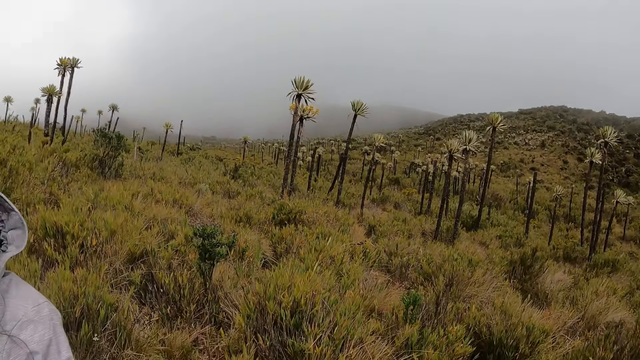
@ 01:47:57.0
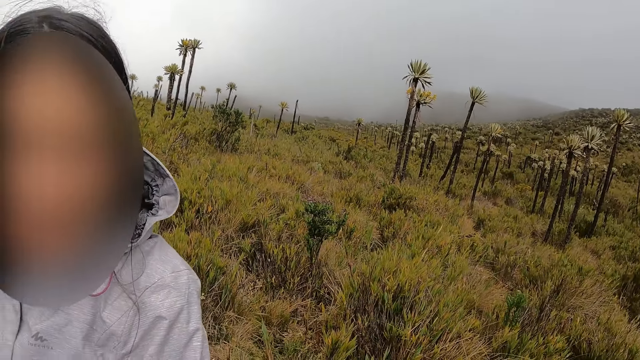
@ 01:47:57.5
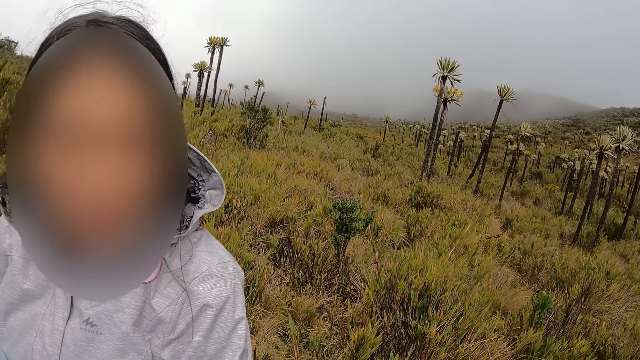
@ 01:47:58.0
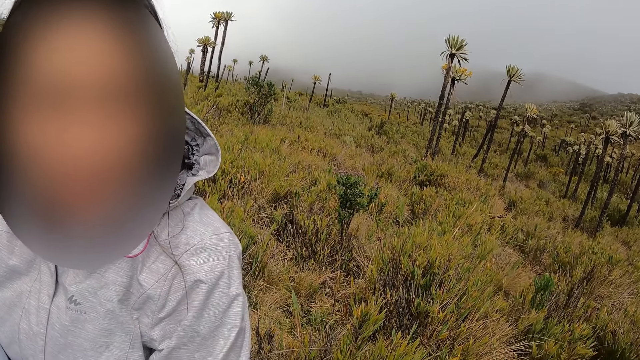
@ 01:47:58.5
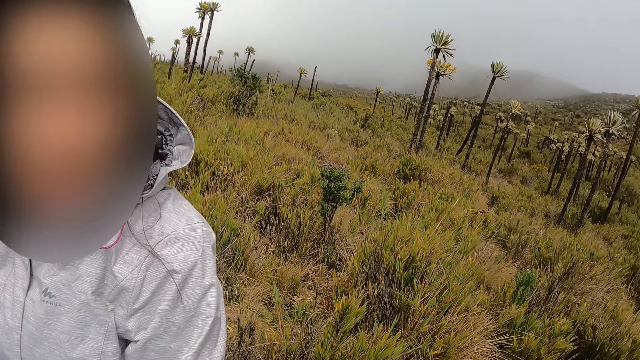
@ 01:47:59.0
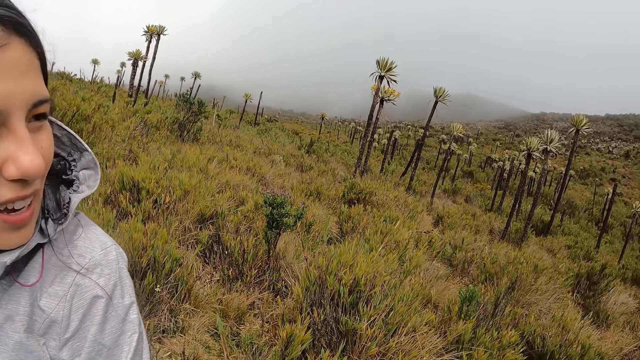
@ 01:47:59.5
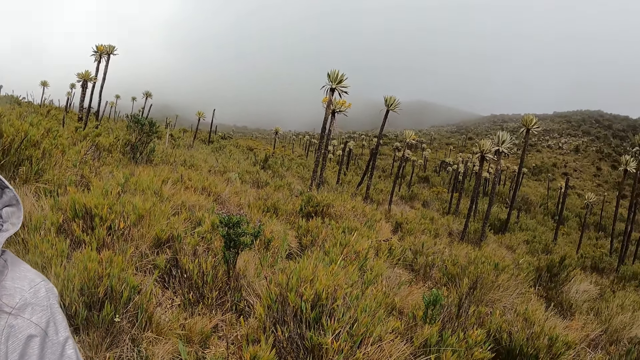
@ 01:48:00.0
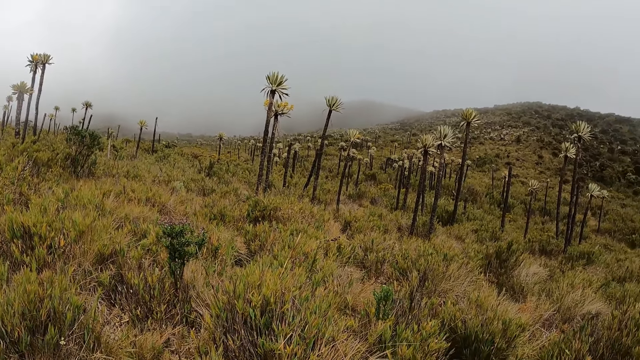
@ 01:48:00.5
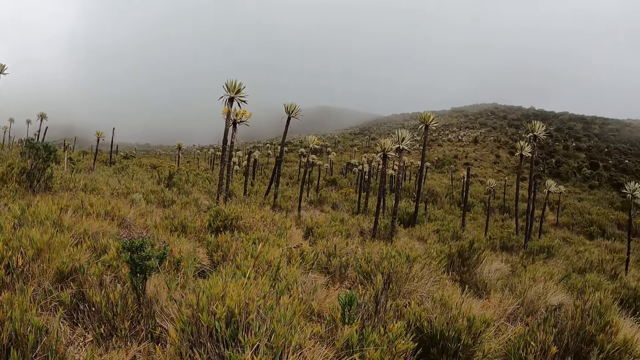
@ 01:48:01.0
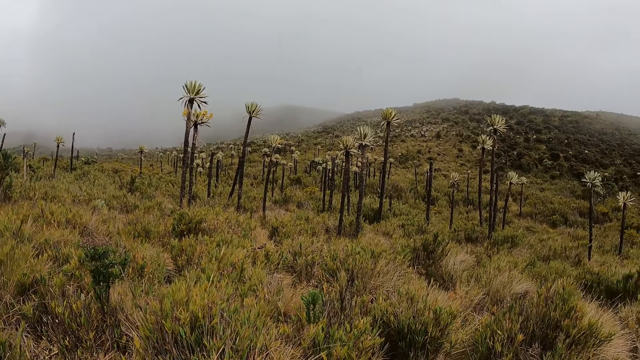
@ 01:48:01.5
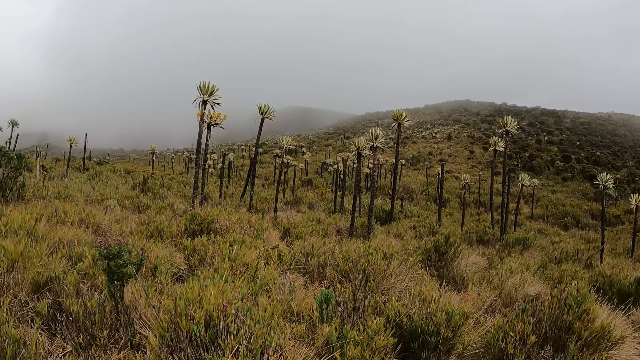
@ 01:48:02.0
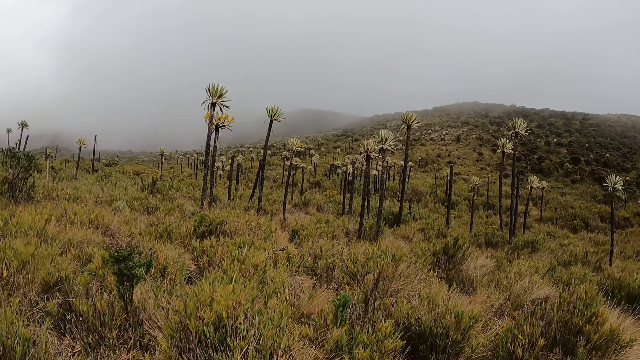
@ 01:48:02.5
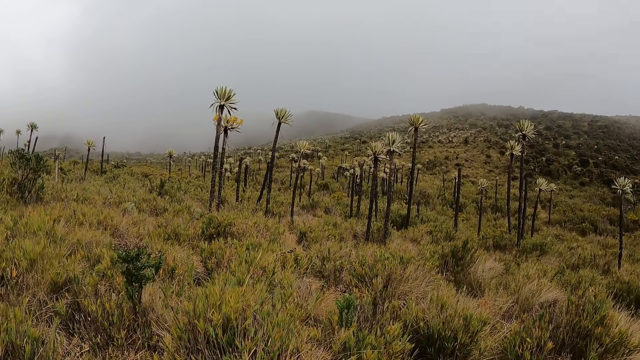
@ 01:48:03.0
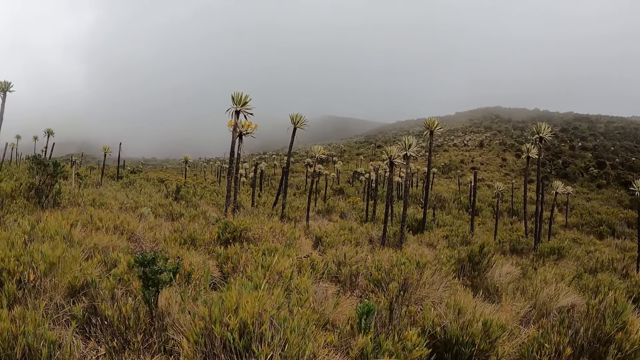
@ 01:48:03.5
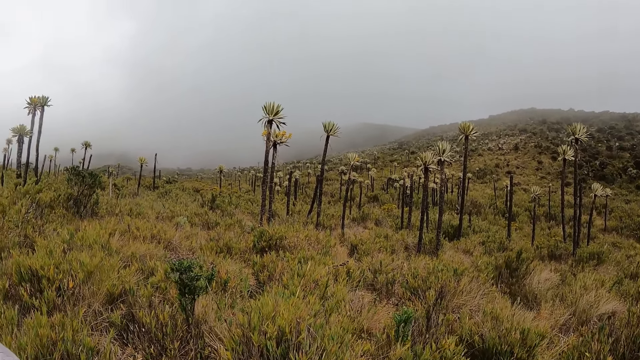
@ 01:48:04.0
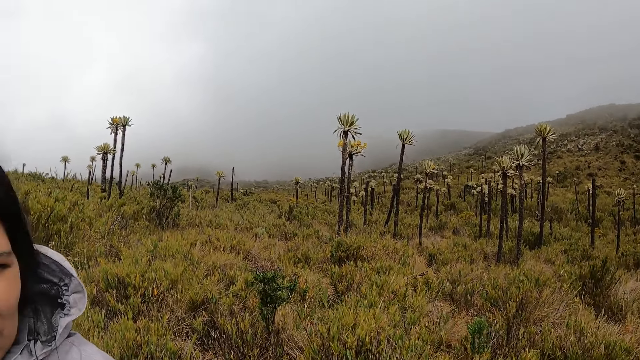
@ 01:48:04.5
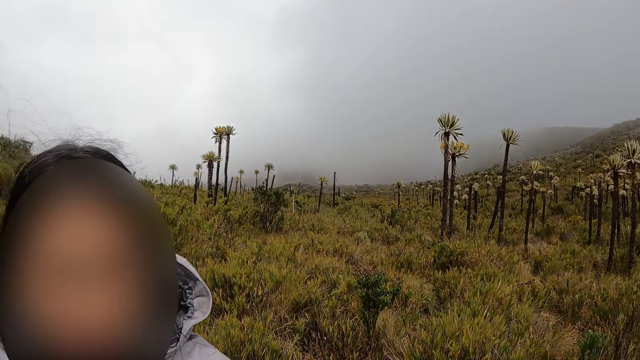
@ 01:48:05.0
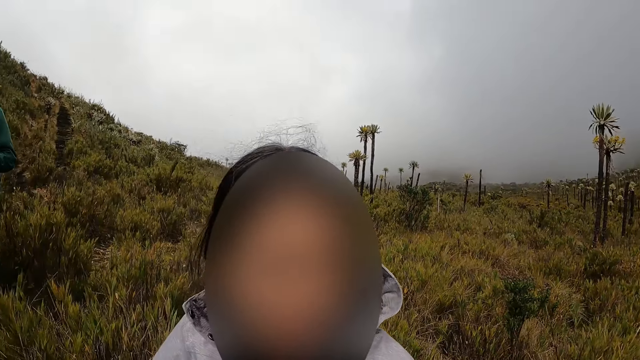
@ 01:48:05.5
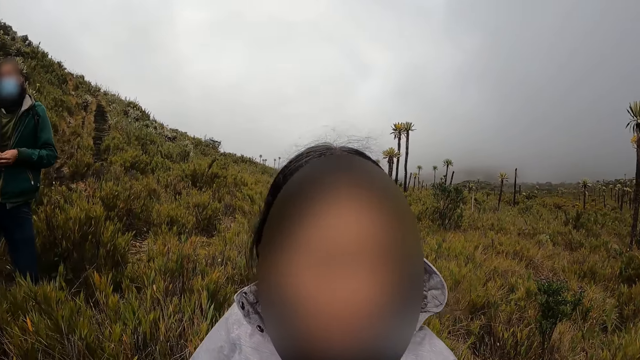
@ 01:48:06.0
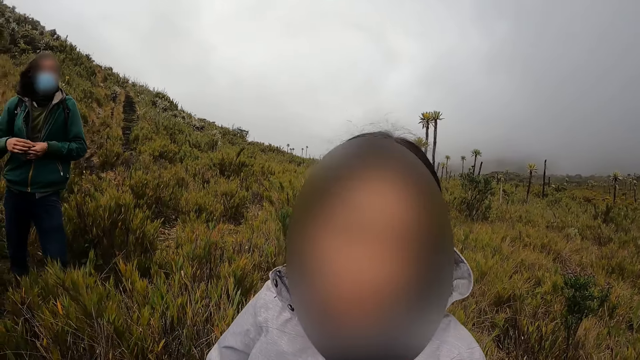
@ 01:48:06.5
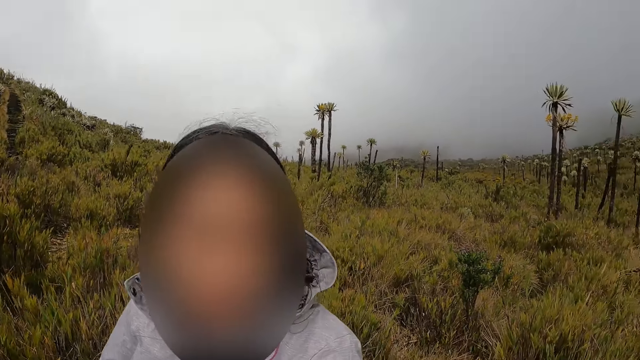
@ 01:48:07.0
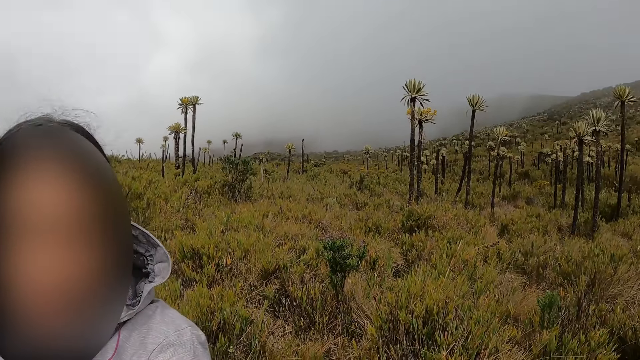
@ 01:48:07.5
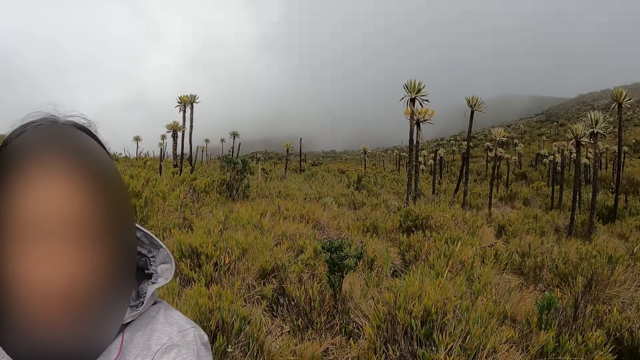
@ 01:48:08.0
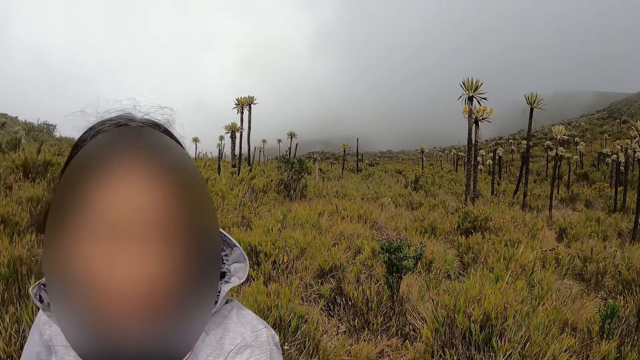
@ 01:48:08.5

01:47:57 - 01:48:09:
The woman interacts with the camera wearer.

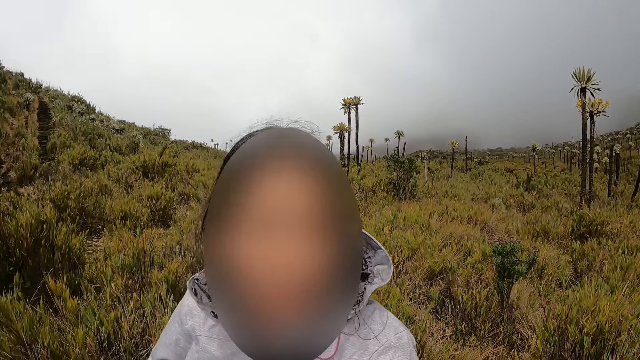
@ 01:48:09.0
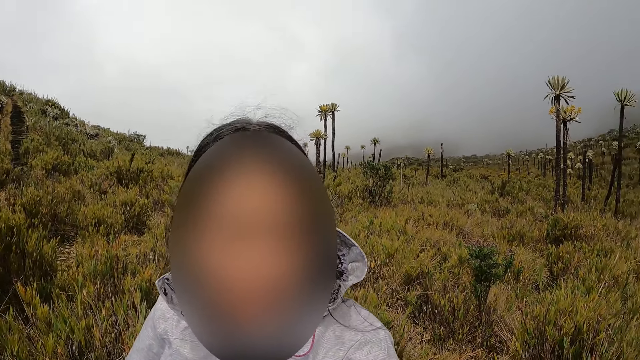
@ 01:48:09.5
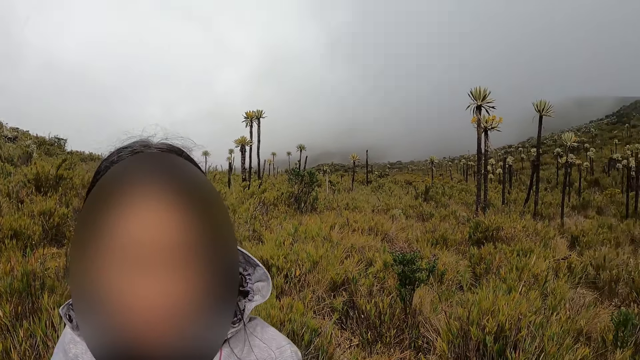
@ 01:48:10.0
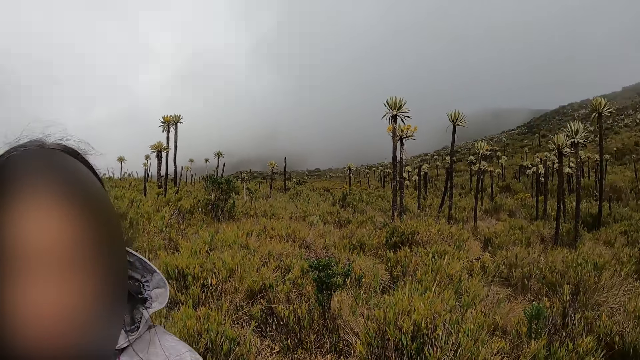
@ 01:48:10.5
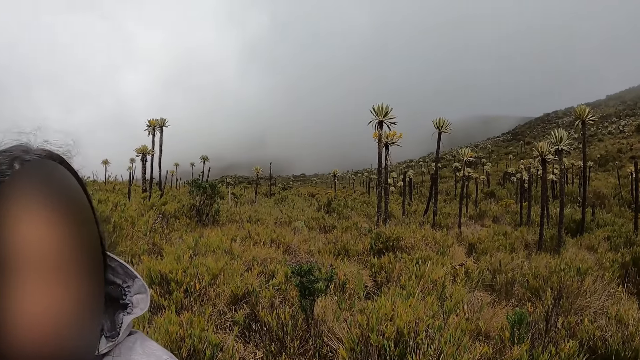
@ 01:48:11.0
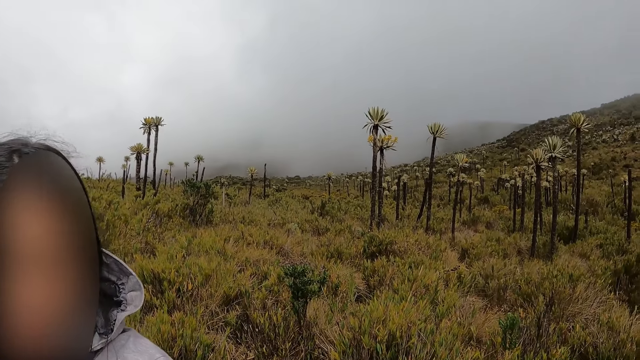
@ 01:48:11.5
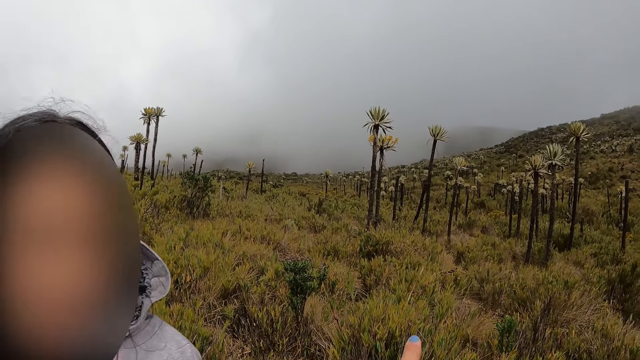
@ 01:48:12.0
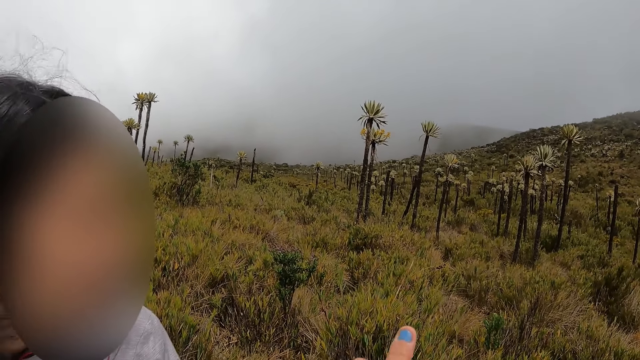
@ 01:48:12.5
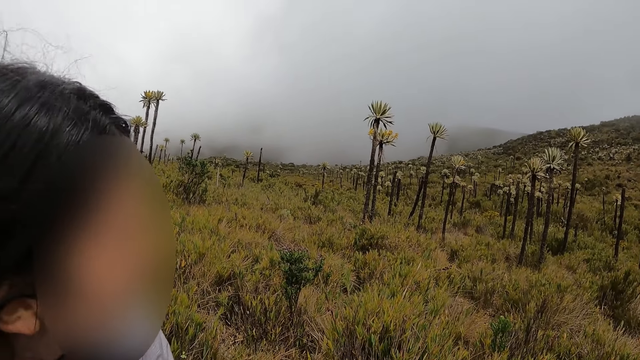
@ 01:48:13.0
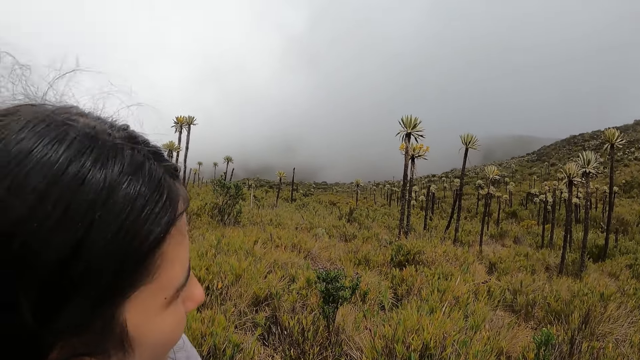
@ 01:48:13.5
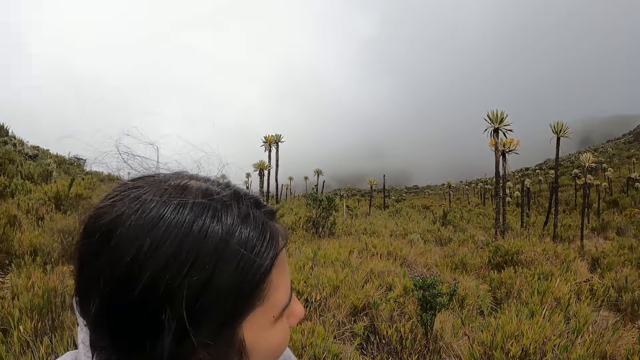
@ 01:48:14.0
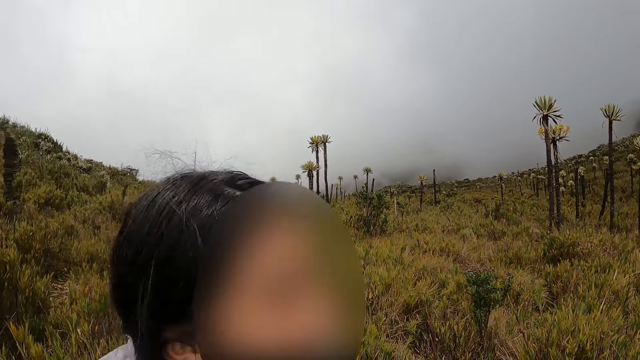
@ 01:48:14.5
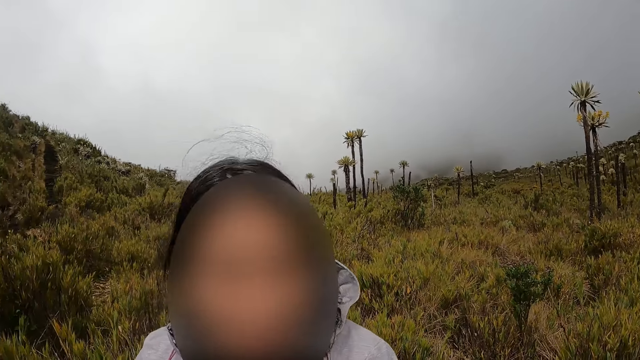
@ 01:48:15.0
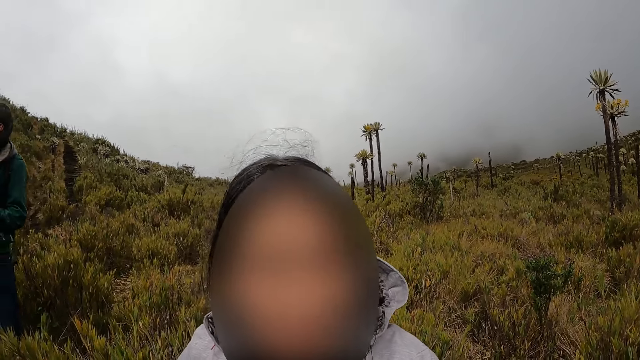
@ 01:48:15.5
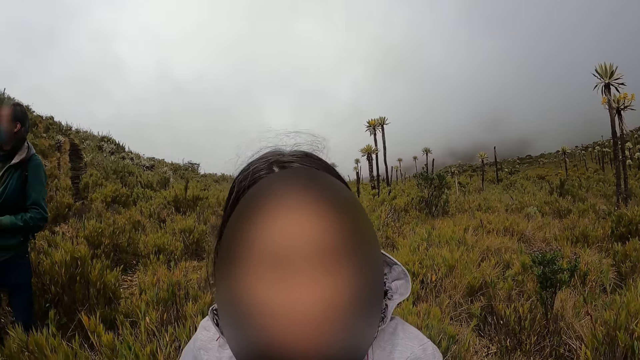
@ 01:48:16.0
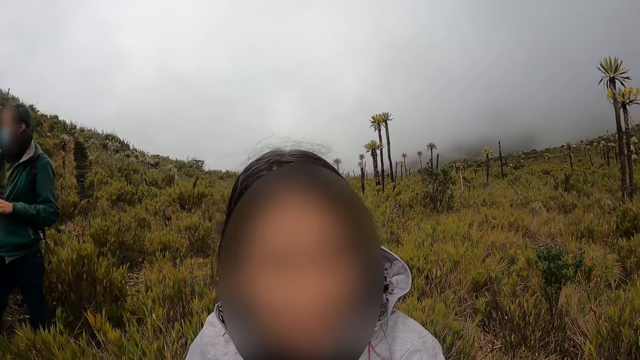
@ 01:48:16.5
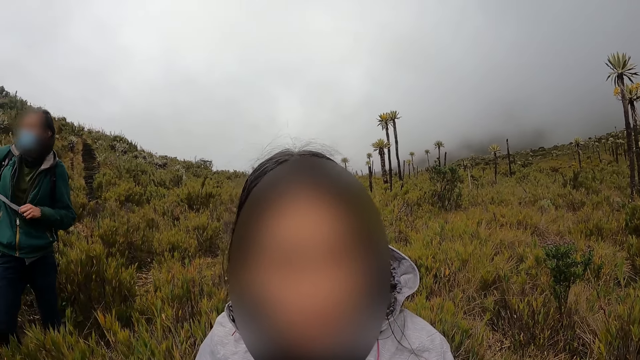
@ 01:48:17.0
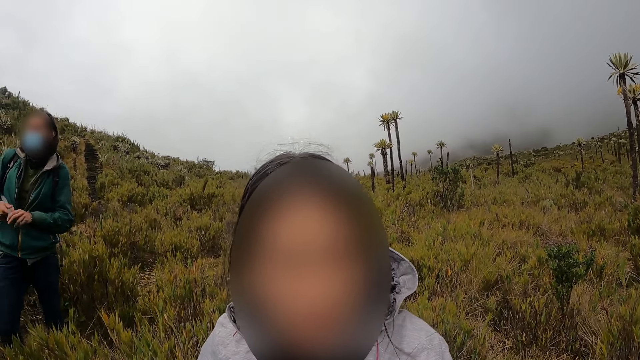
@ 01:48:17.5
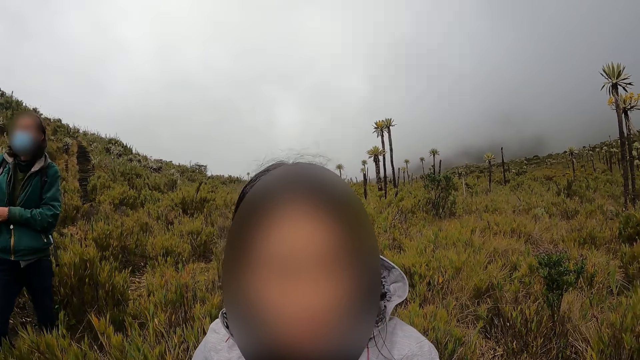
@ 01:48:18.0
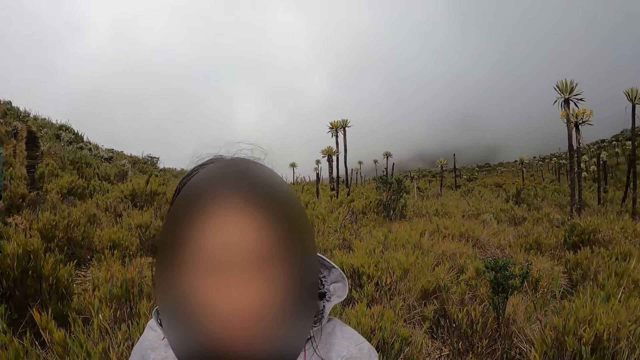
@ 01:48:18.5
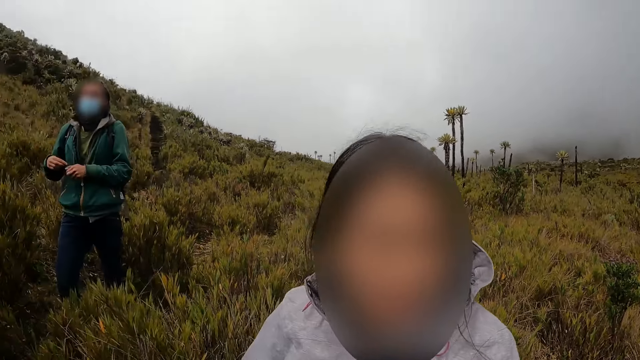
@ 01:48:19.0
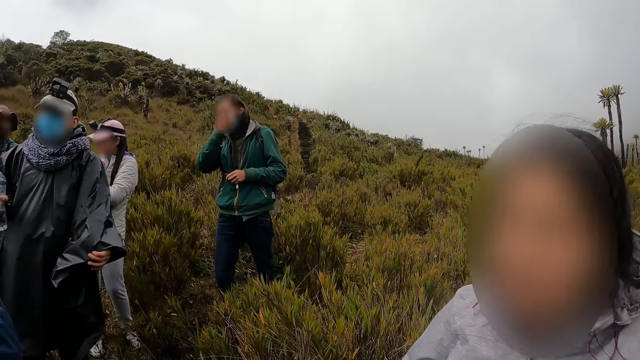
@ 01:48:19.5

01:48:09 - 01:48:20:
A man plays with a rope on a compression bag with his hands.
